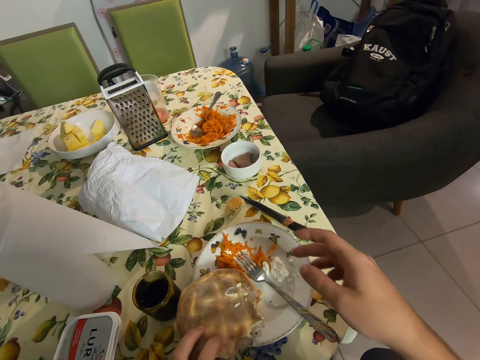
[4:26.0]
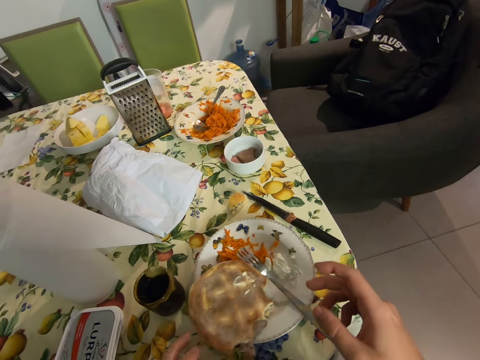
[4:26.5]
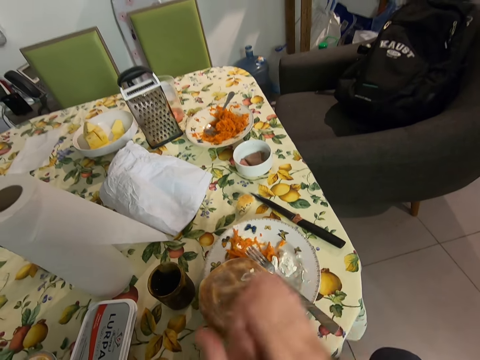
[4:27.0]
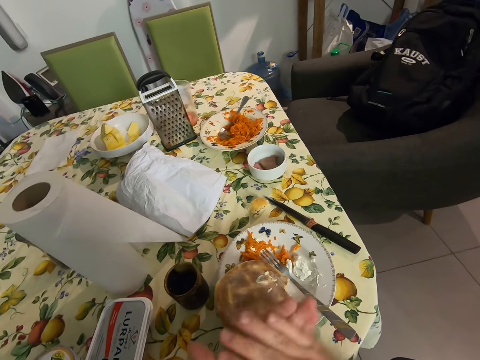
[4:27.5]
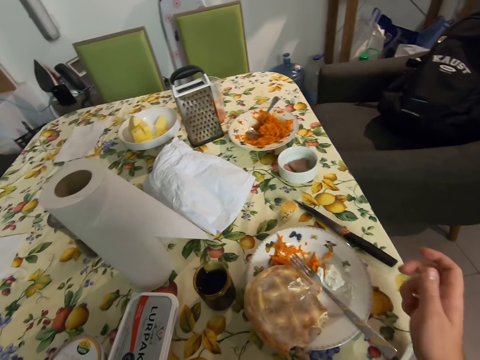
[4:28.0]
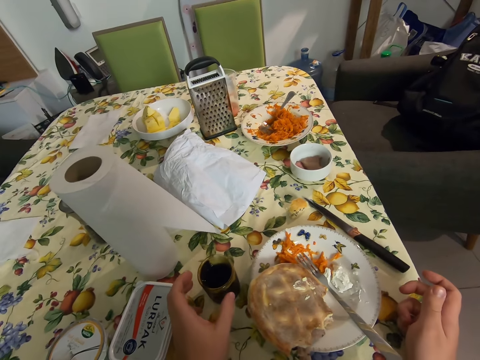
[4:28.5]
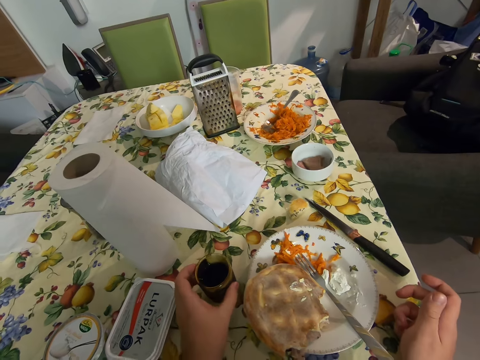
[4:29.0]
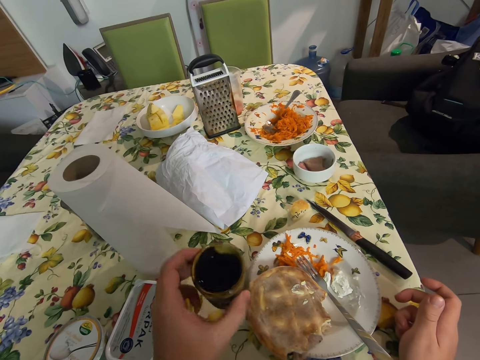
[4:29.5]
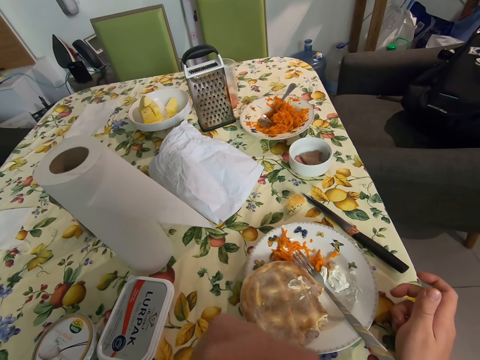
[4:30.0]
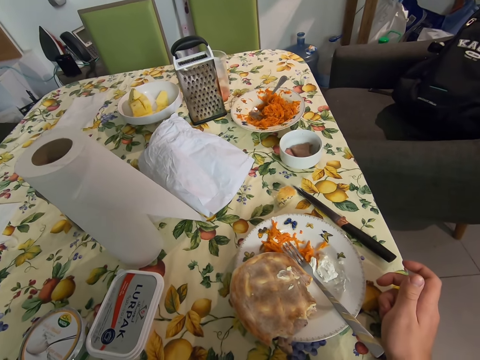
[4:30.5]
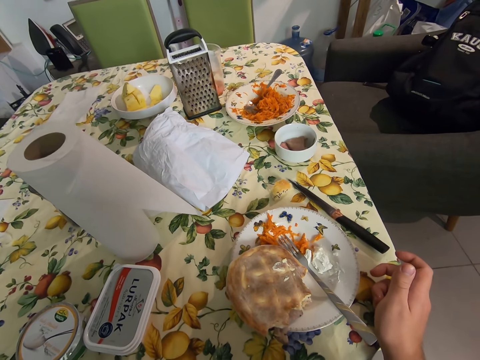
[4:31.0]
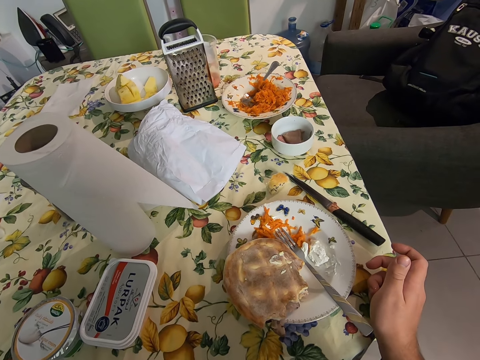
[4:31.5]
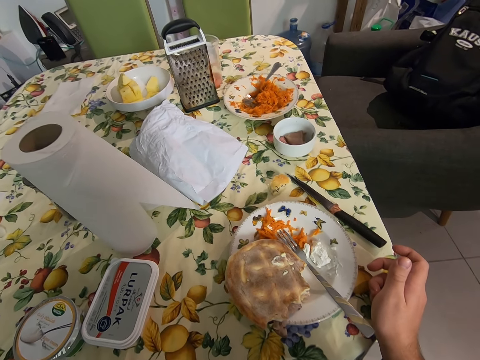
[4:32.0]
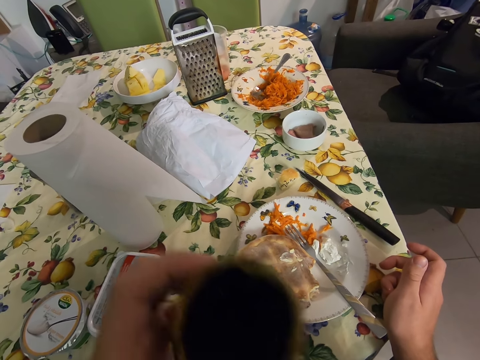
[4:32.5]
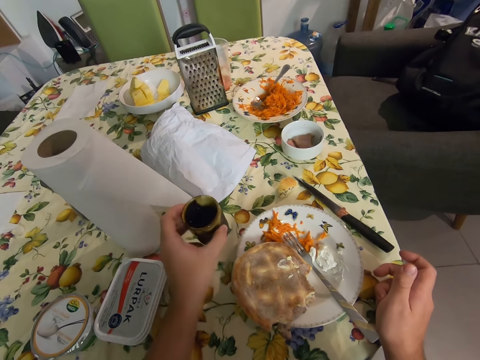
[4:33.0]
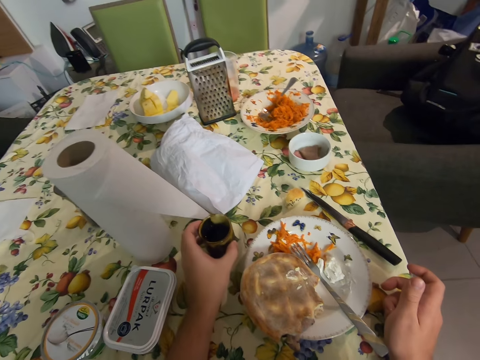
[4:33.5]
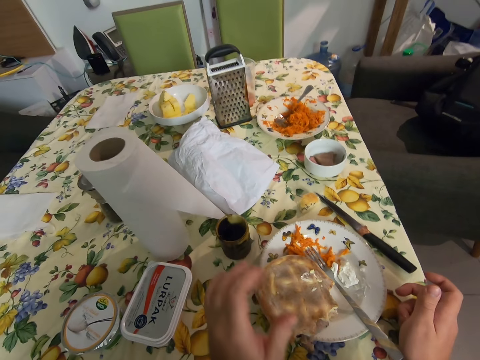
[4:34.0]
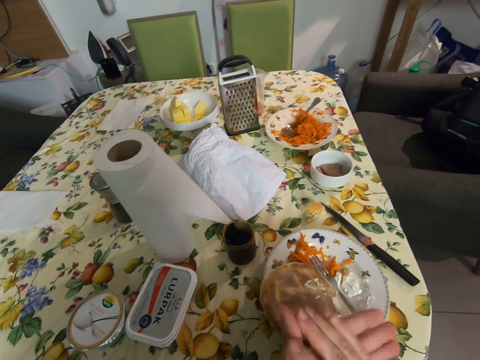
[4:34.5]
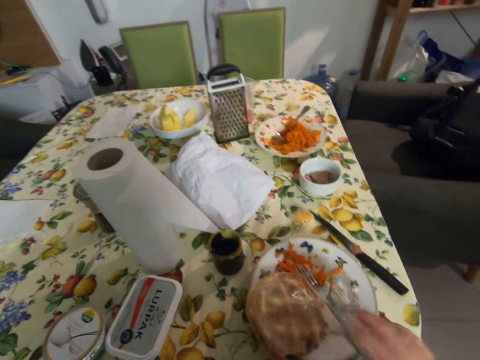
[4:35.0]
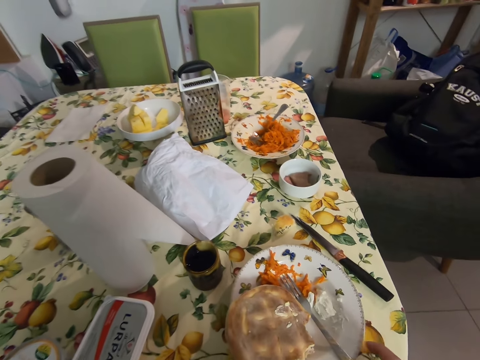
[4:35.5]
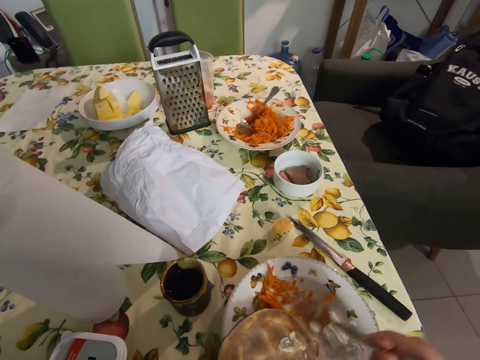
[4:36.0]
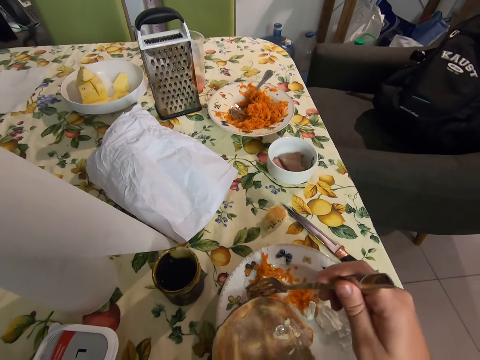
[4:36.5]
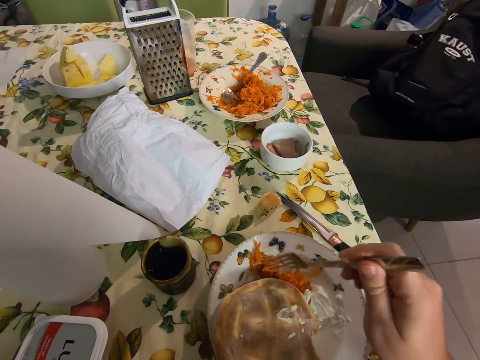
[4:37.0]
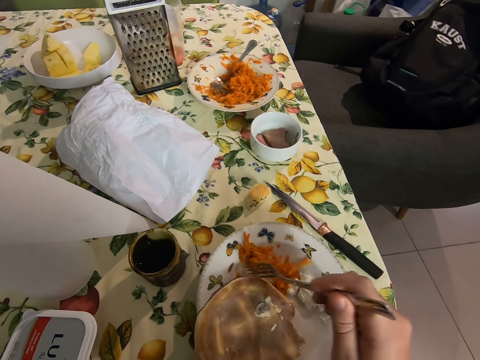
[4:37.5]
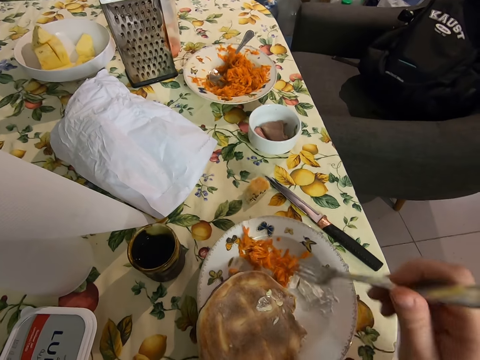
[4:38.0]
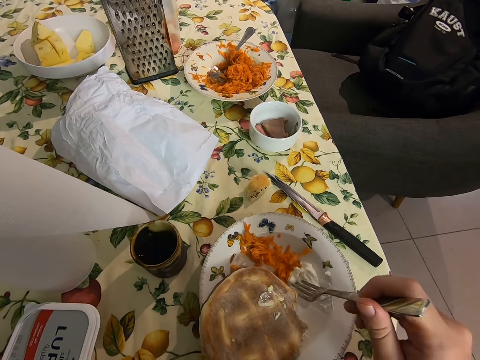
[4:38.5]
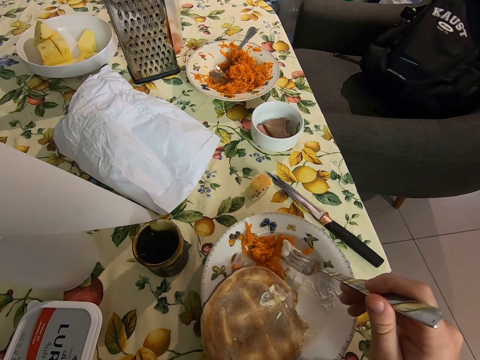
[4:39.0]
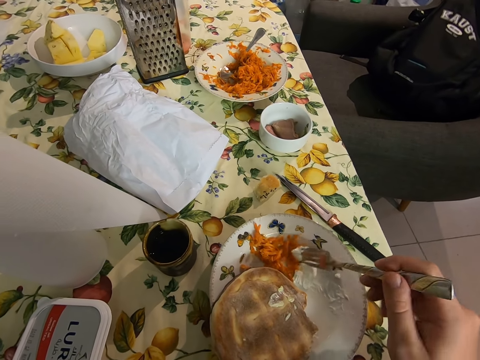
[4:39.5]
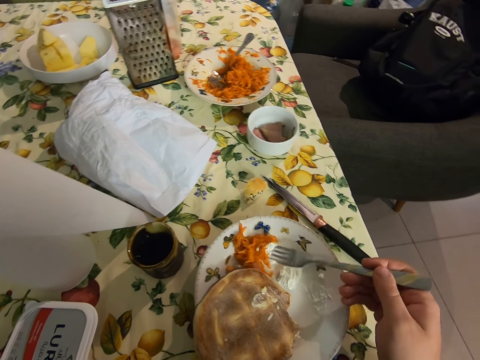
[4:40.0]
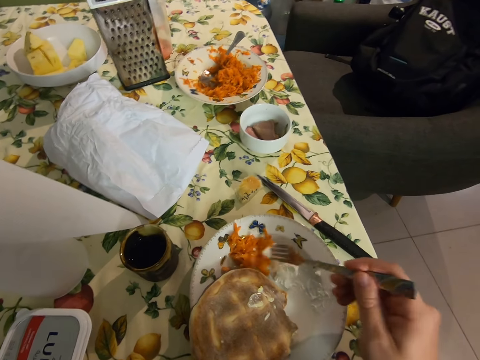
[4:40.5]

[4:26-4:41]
The camera wearer puts the doughnut in the plate. They rub the hands and wipe the hands. They grab the cup. They drink the beverage. They place the cup on the table. They rub the hands and wipe the hands. They pick the fork. They scrape the shredded carrot on the plate. They scoop the shredded carrot.

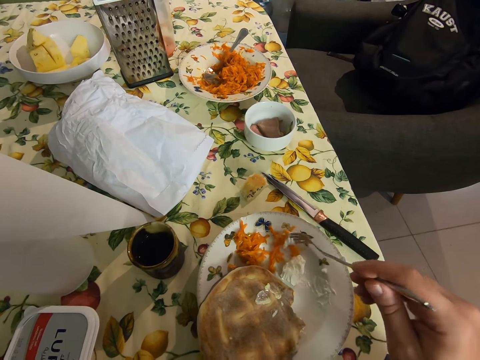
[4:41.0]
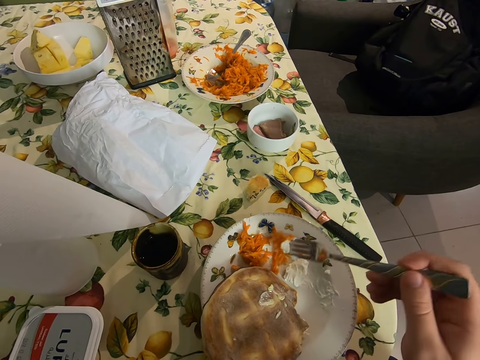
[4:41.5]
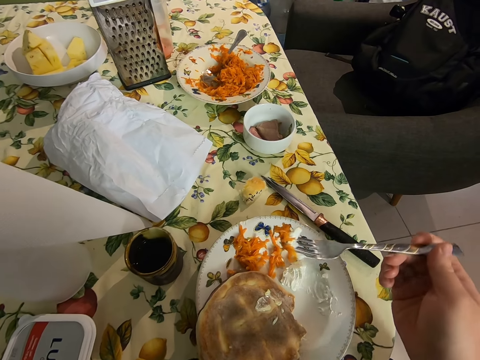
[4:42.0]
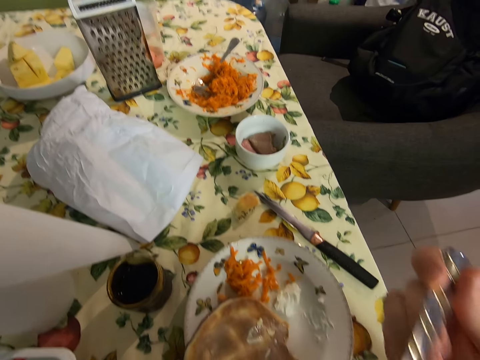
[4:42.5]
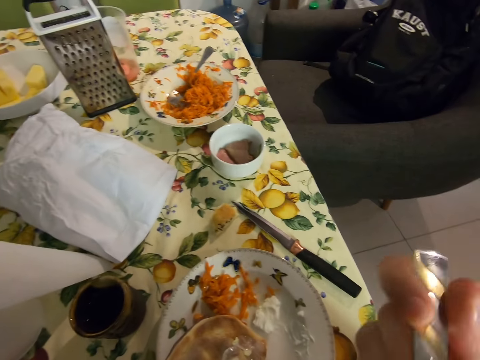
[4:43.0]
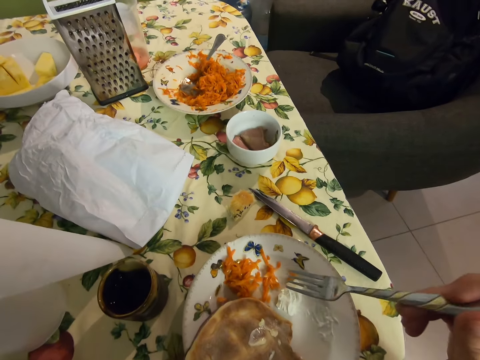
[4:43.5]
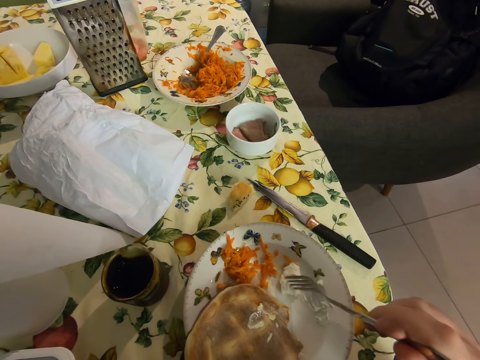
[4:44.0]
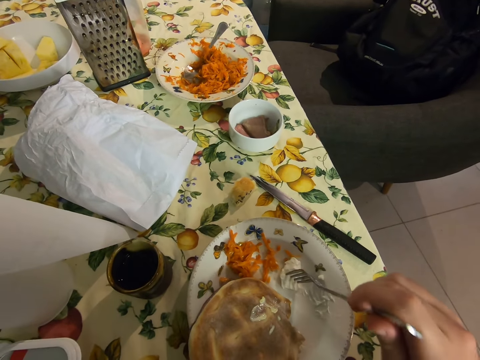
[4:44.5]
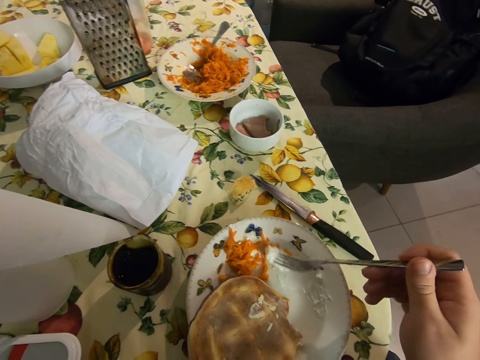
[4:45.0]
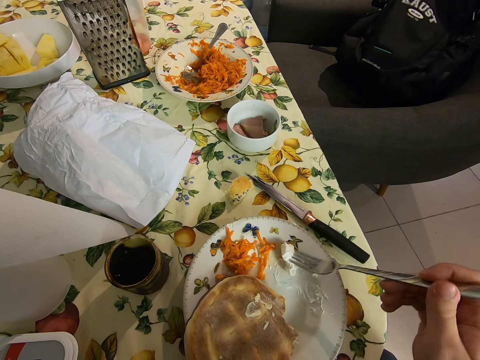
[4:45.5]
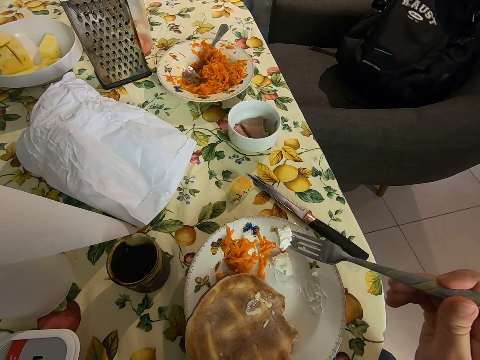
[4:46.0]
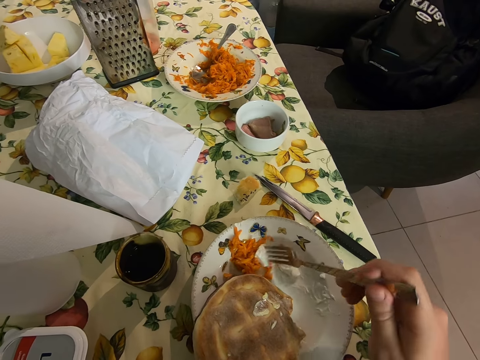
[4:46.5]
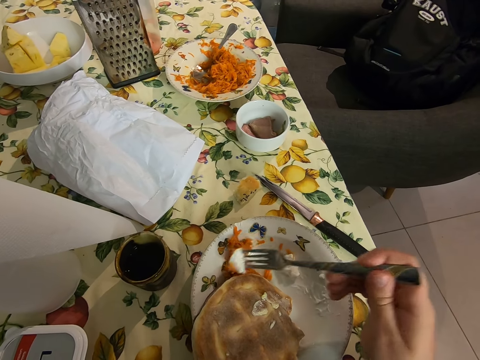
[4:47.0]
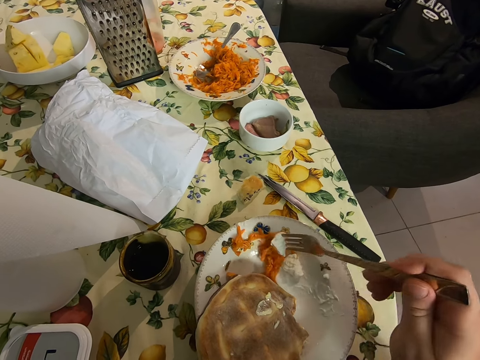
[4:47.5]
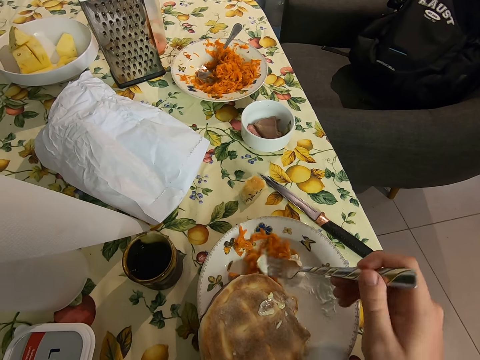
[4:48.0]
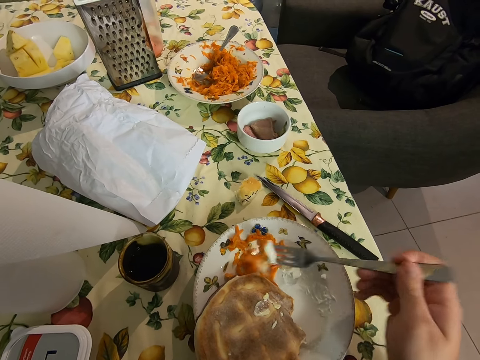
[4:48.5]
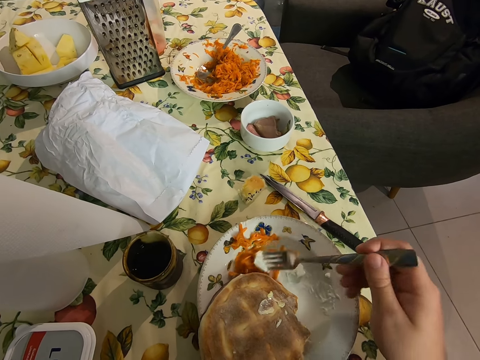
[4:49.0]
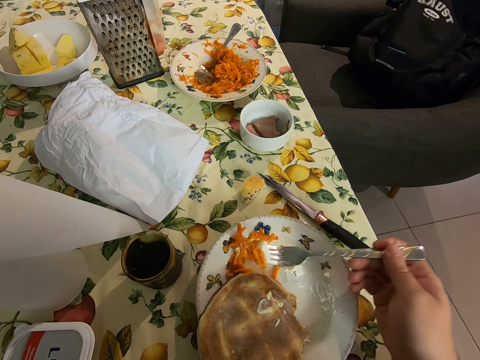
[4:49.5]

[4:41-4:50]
The camera wearer scoops something. They eat the shredded carrot. They scoop the cream. They mix something.

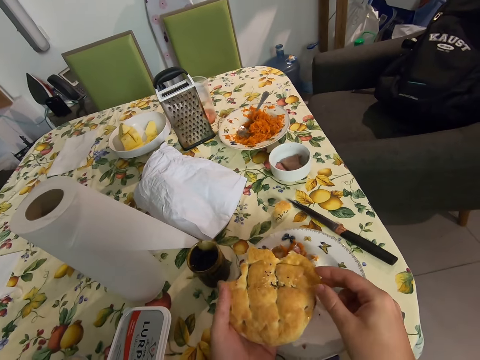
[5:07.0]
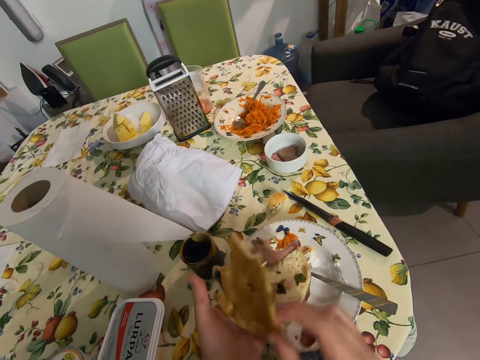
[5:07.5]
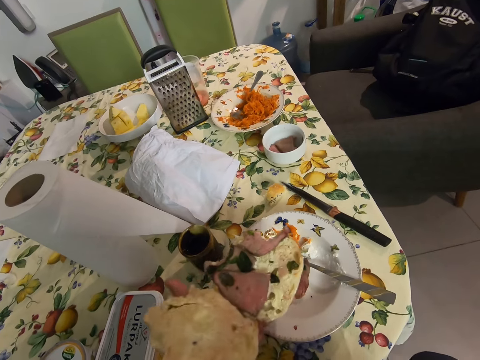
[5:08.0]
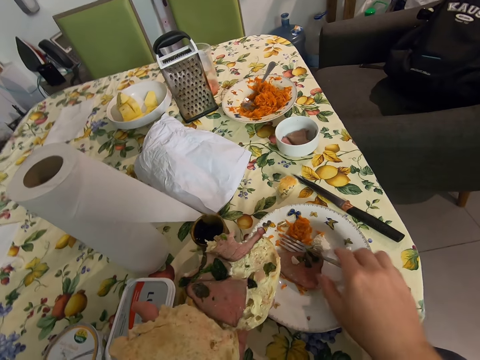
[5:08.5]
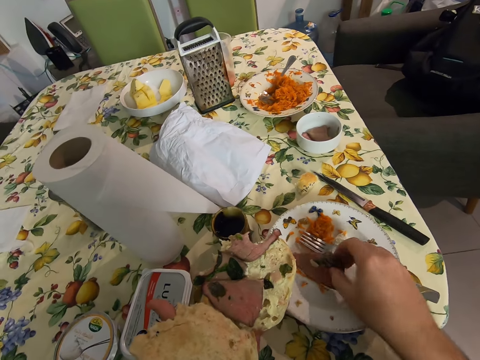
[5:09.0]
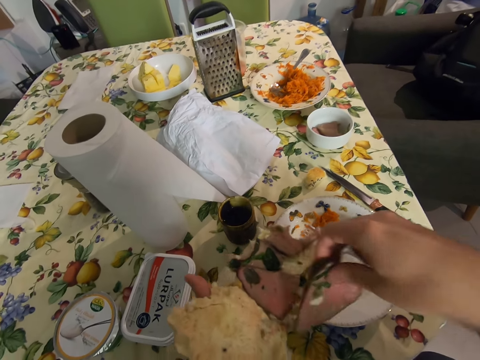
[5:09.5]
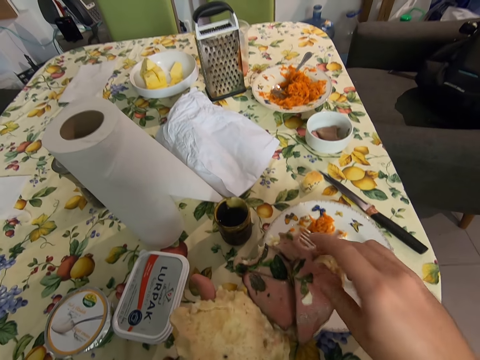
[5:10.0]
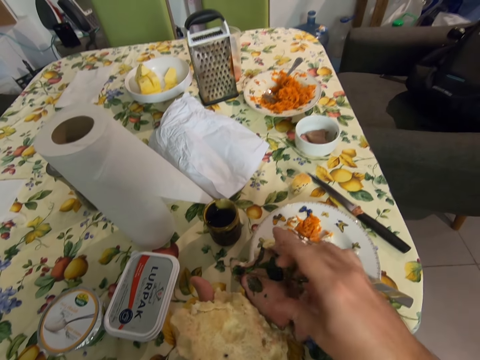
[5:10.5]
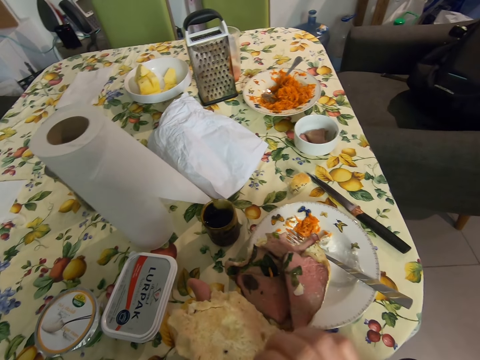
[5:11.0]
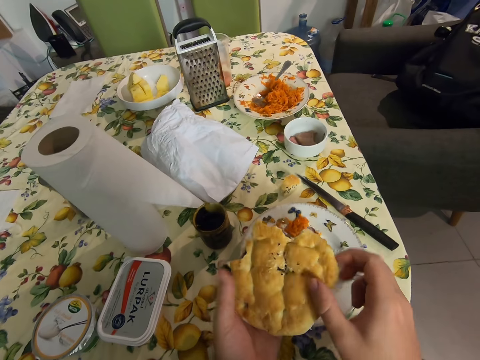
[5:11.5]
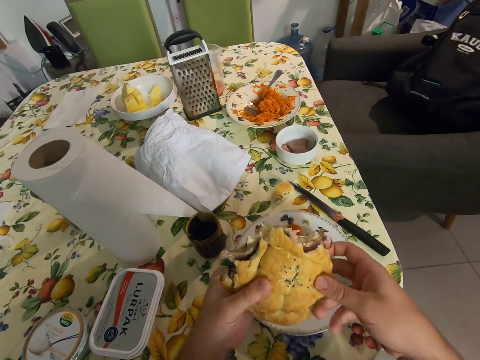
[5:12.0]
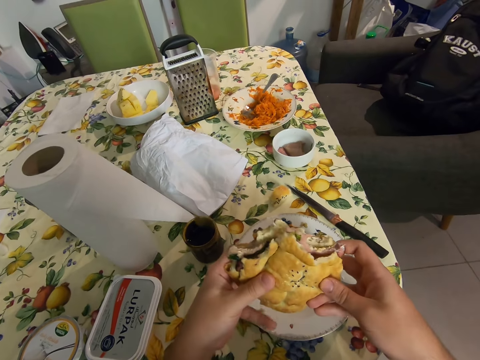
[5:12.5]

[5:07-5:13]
The camera wearer unfolds the bread. They hold the doughnut. They pick up a beef from the plate. They place the beef in the bread. They fold the bread. They hold the doughnut.
